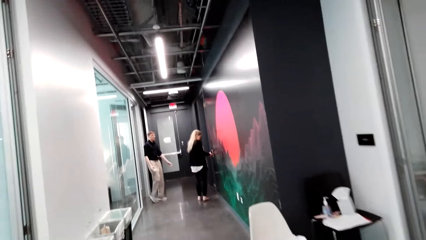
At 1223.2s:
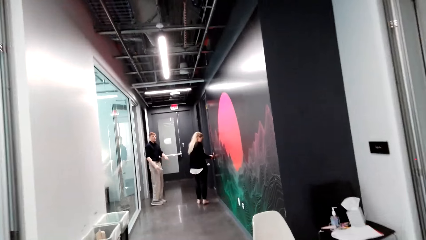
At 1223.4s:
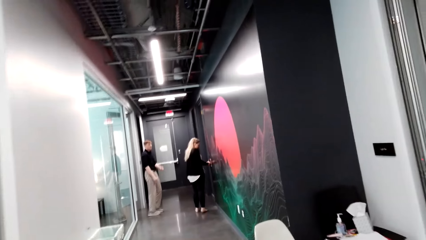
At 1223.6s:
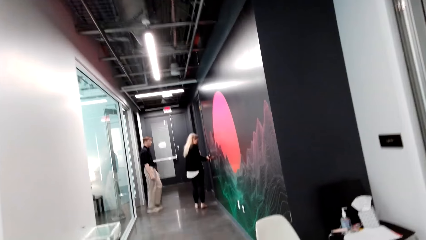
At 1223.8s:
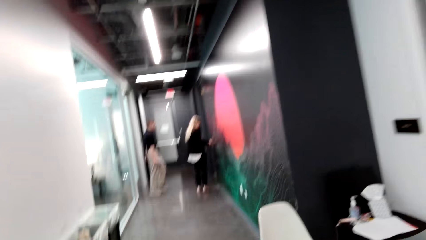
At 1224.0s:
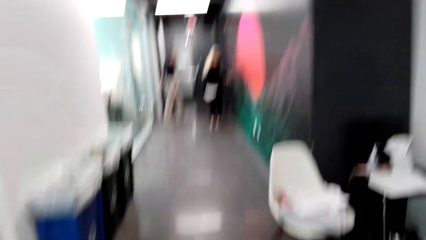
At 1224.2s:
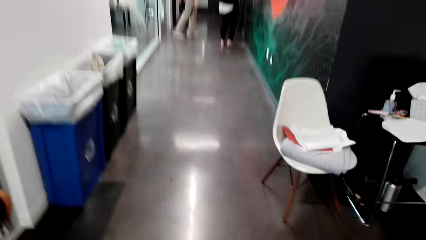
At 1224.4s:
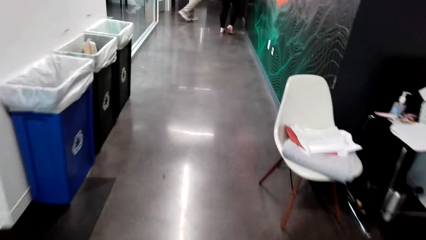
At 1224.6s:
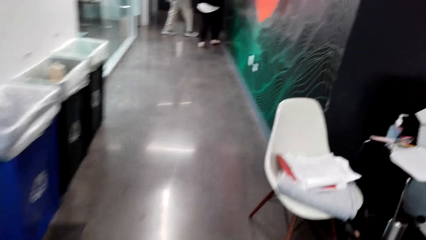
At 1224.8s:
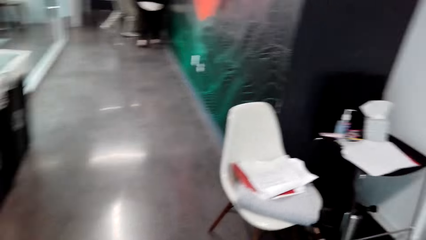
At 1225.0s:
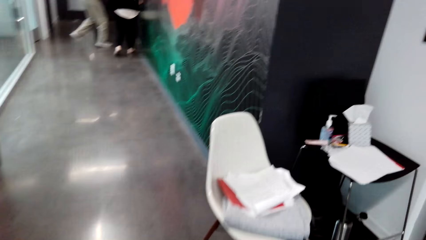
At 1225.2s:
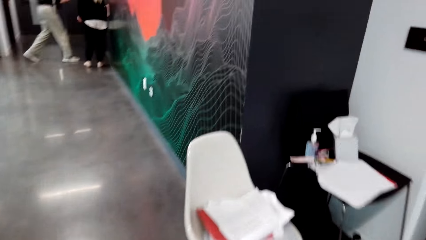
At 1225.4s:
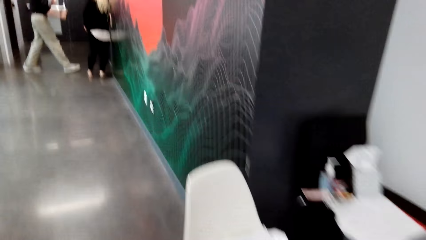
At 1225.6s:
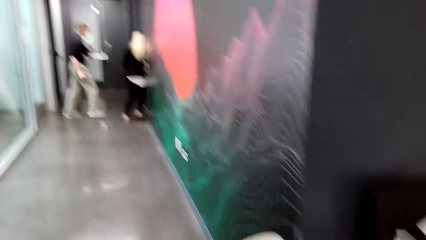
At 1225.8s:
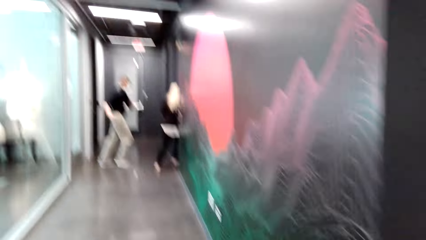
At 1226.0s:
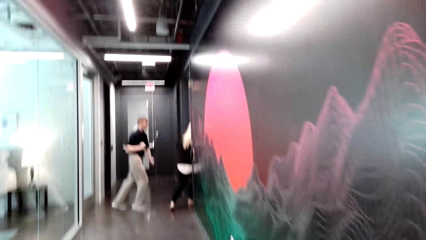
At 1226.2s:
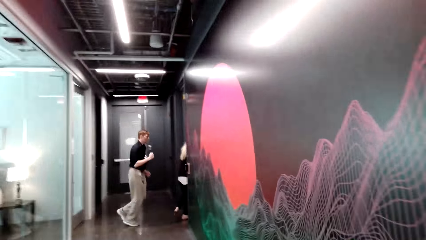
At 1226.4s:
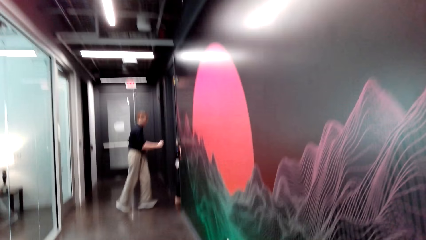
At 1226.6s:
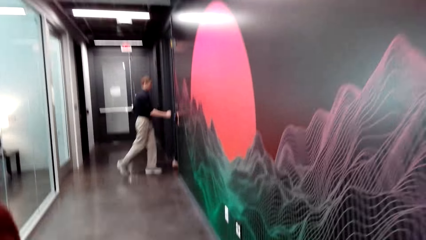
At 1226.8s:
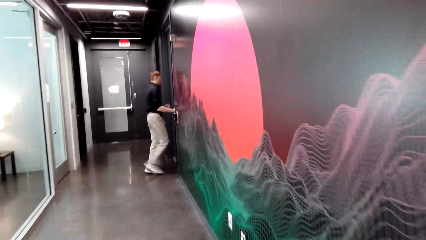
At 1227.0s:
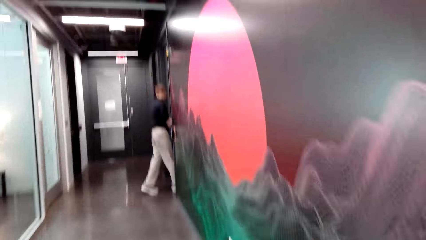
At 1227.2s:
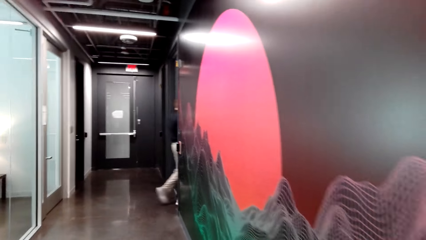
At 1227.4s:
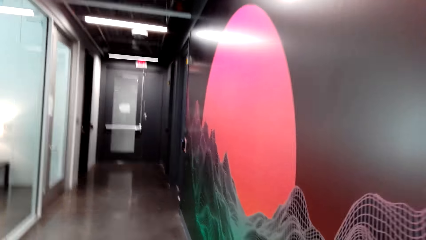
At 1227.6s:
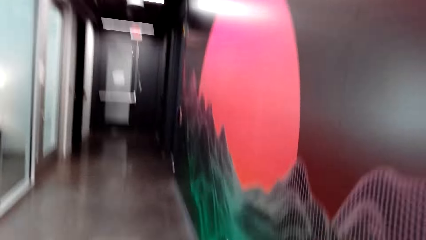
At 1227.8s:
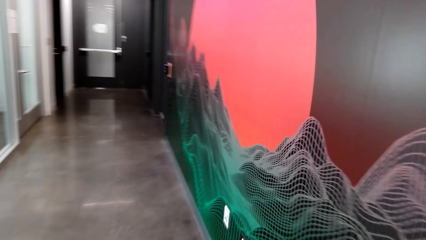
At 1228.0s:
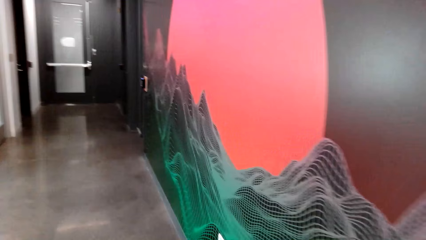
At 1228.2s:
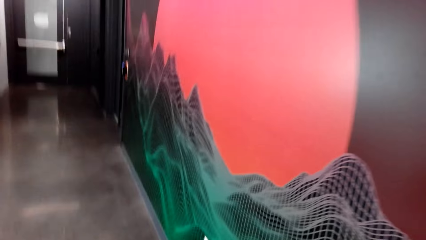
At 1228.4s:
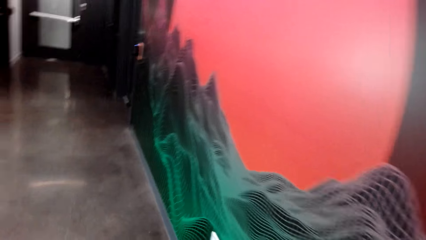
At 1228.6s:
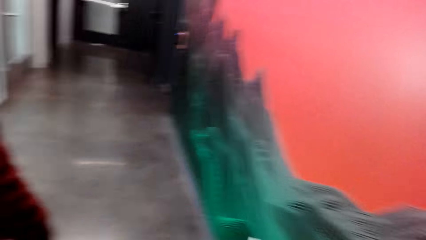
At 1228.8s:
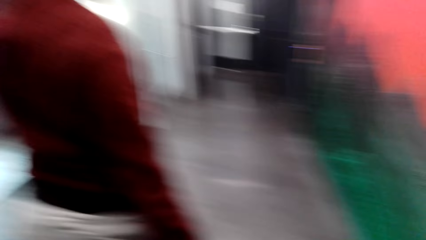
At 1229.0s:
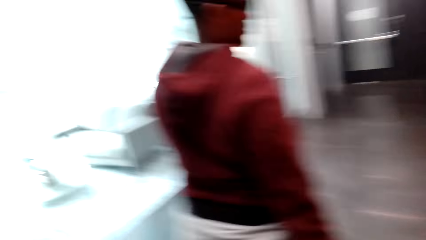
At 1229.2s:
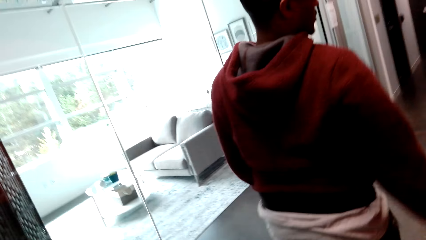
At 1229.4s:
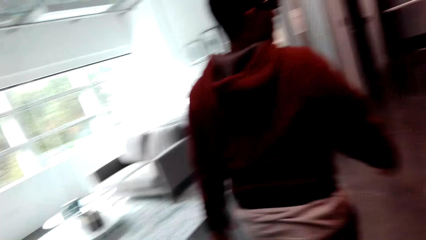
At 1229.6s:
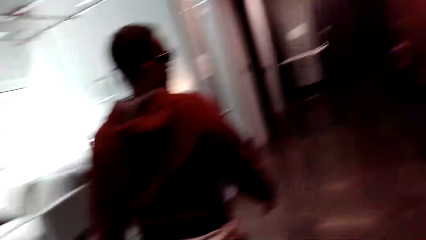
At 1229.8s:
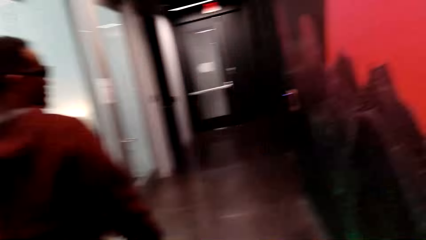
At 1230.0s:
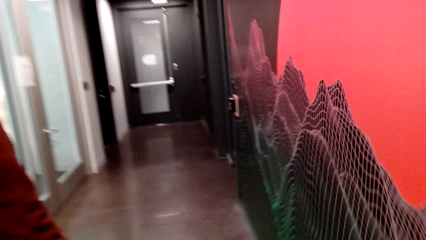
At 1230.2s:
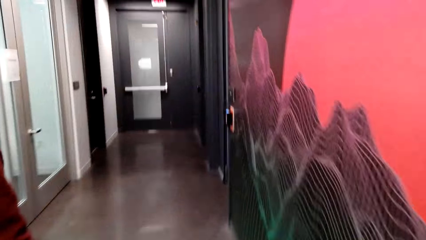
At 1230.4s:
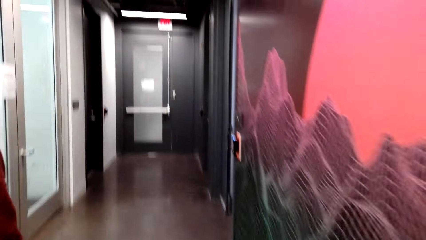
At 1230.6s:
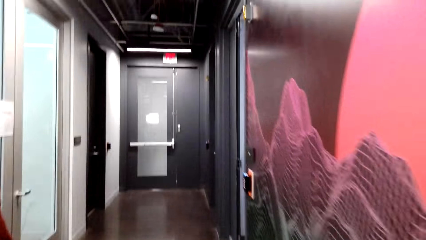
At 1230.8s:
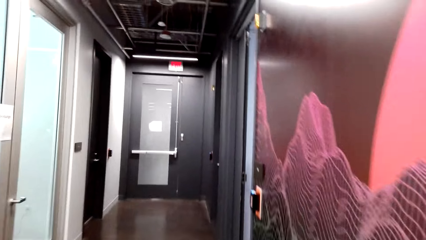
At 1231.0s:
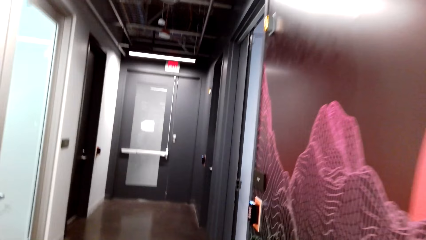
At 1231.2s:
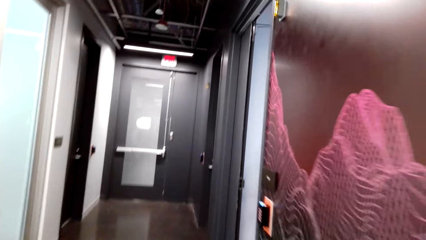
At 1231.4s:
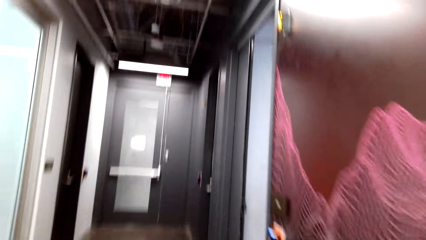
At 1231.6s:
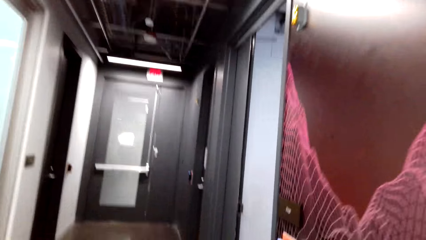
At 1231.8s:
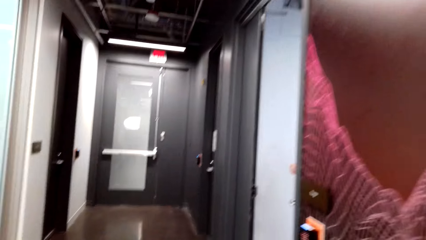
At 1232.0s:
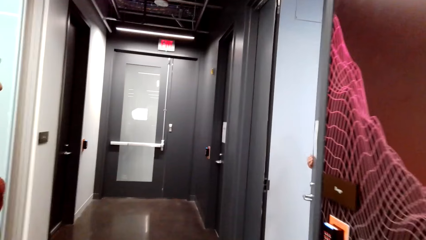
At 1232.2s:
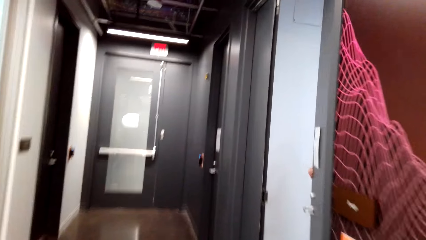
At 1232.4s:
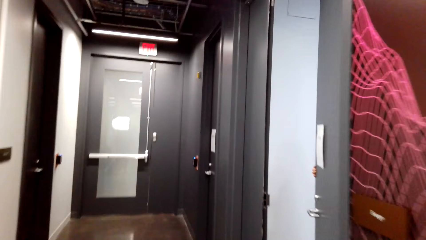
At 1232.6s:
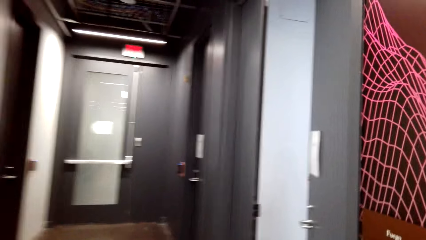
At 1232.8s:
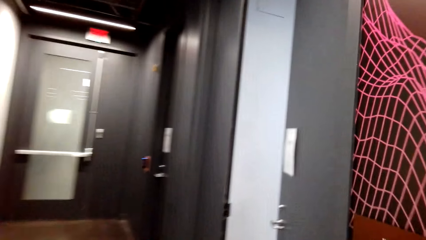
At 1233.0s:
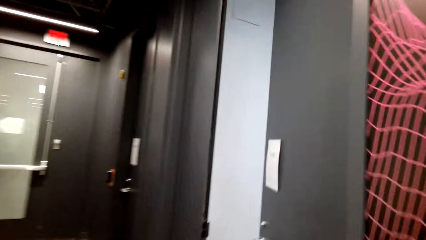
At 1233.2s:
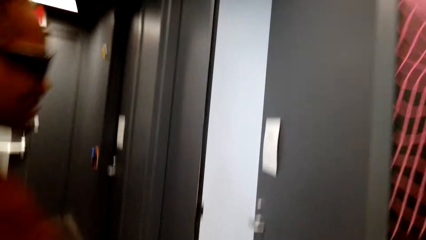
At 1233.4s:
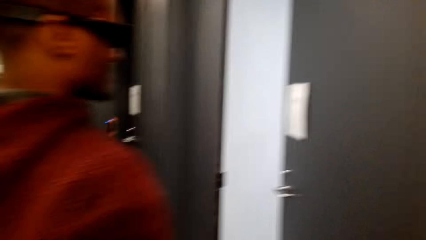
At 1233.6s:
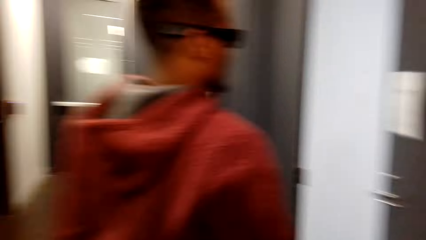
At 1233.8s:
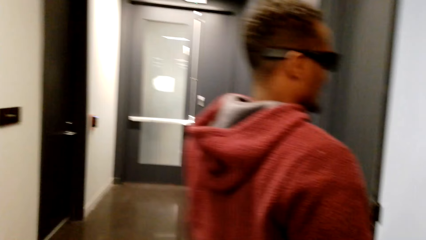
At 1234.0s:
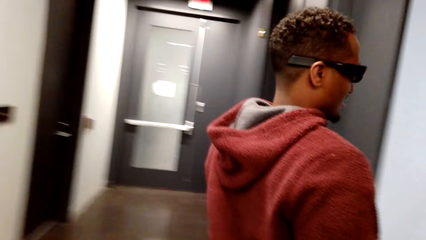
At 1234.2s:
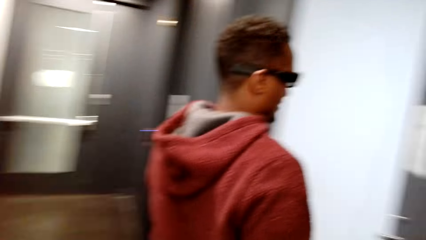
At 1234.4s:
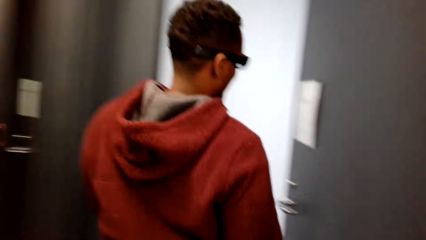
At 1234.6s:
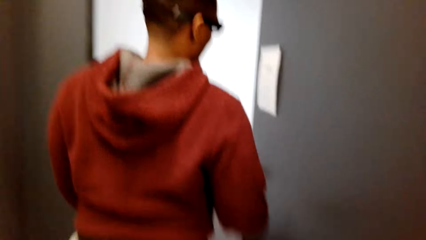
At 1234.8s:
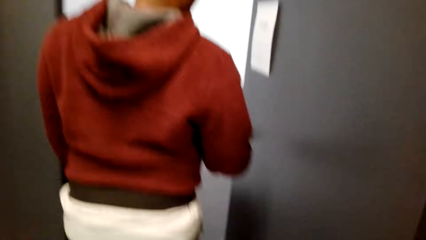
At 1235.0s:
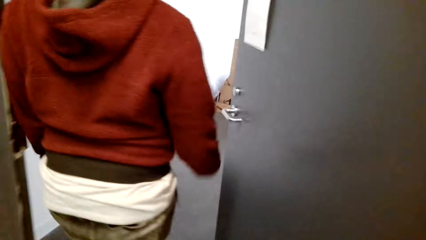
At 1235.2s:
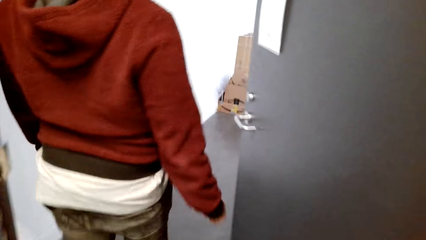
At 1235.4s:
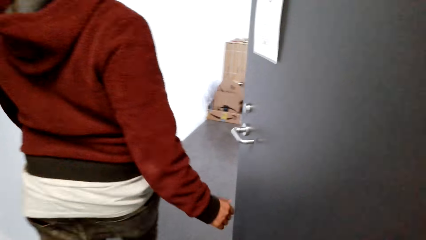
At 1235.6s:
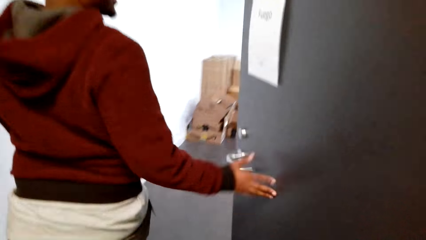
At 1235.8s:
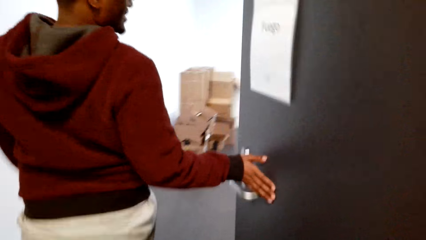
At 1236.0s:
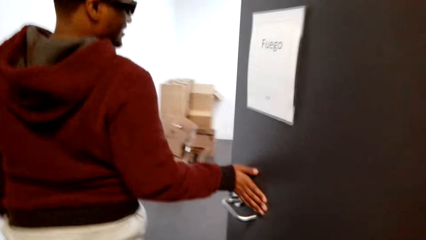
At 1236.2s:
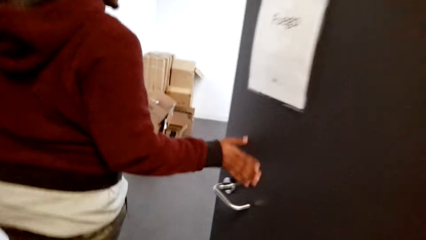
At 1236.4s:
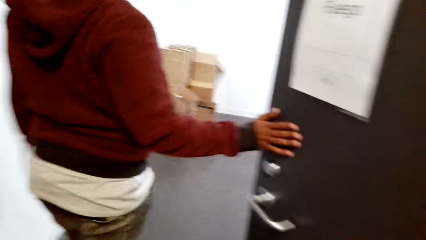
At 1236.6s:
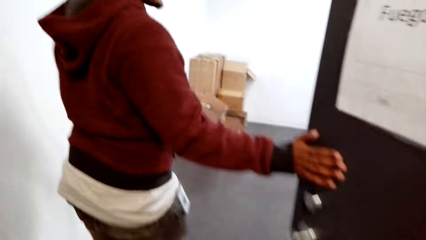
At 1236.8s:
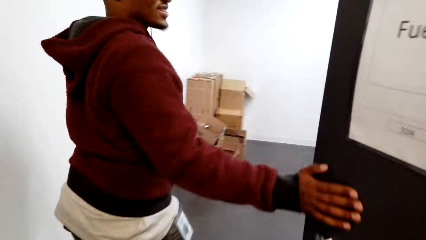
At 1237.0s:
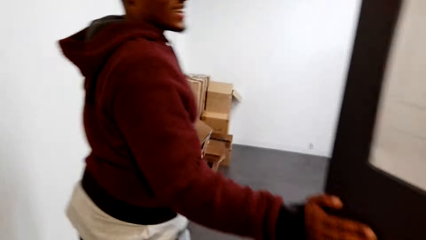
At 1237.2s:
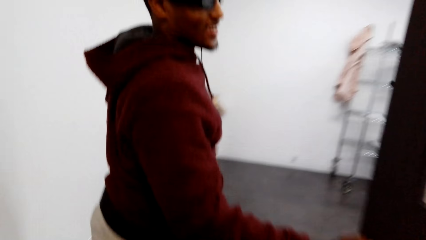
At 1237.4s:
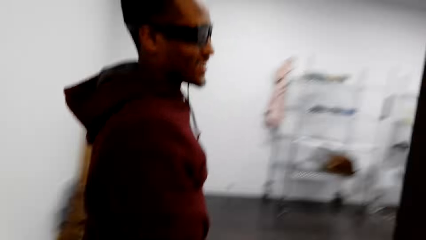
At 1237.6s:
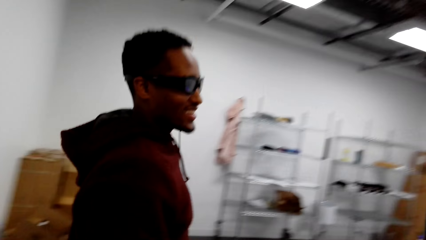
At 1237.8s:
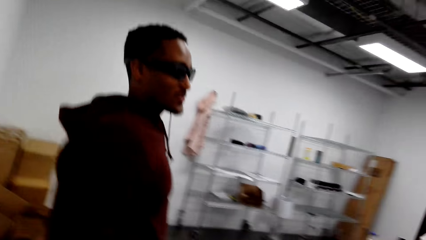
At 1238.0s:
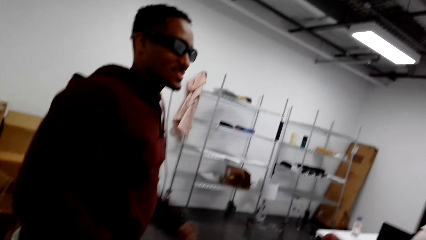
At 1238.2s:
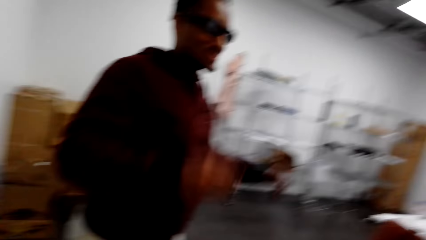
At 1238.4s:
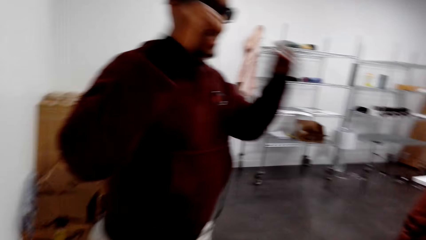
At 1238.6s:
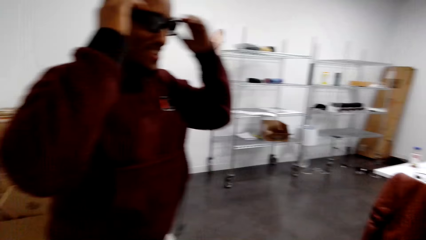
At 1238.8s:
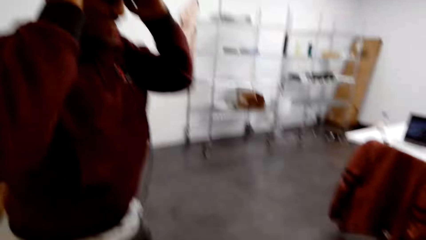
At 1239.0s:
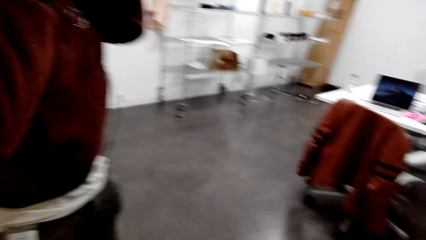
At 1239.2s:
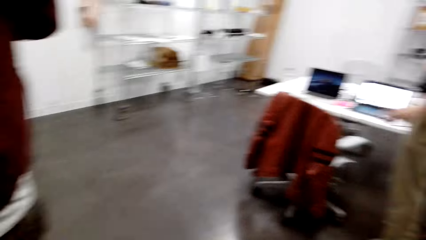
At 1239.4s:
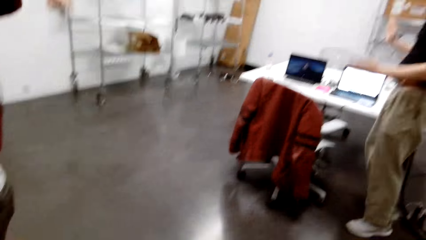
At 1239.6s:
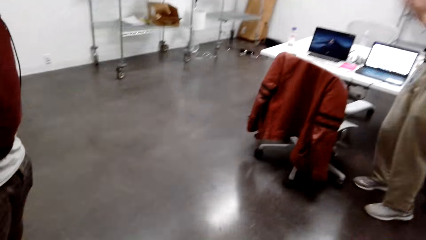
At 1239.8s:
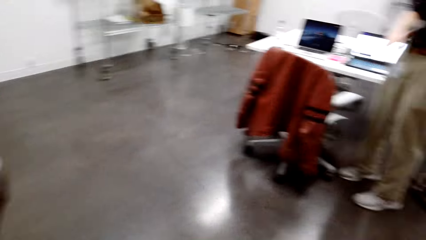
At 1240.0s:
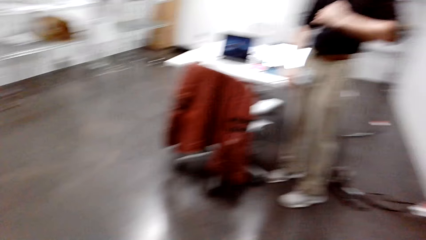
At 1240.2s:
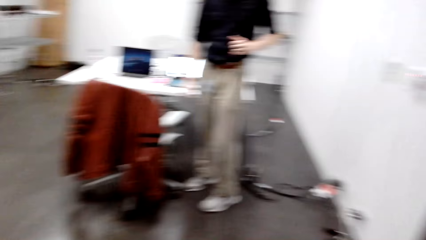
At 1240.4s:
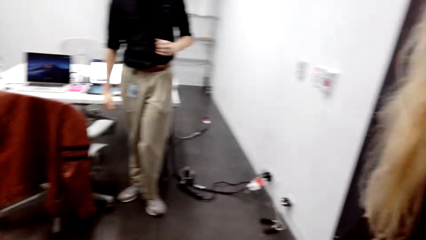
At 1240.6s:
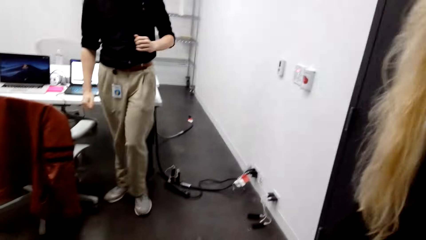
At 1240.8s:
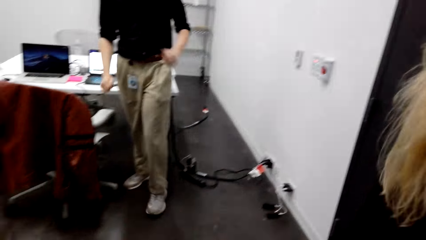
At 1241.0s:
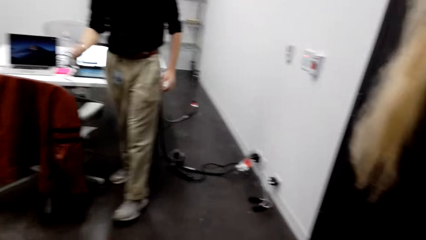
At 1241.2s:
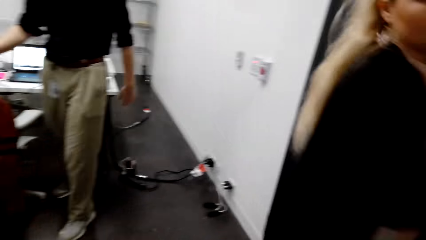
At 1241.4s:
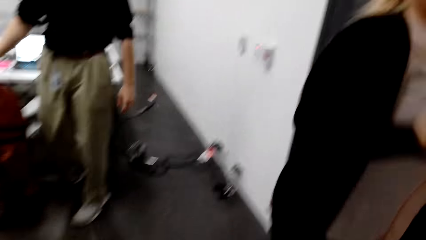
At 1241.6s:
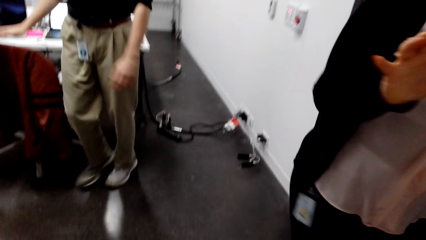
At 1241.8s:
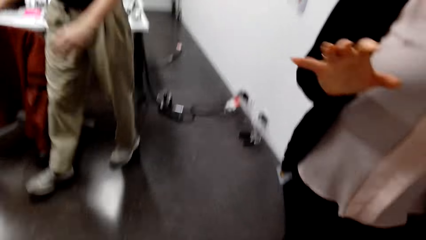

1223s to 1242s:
The camera wearer walks in the corridor. They look around. They walk in the corridor. A man holds the door. The camera wearer enters the room. They look around. They interact with three people.
